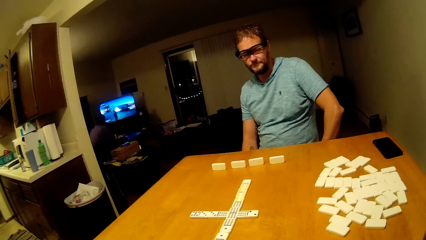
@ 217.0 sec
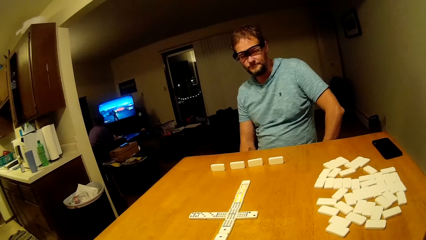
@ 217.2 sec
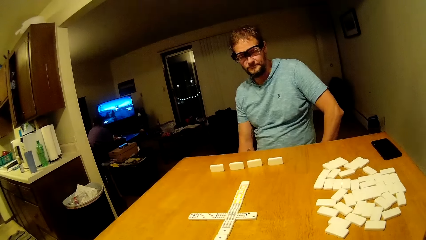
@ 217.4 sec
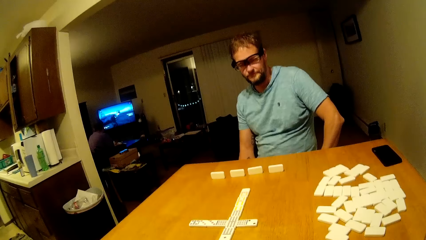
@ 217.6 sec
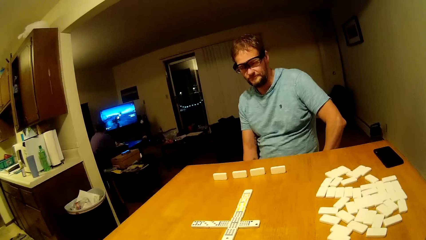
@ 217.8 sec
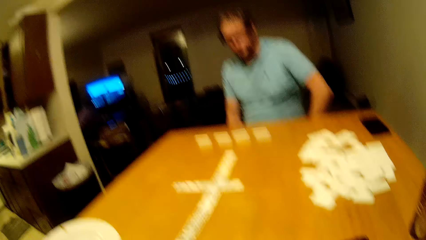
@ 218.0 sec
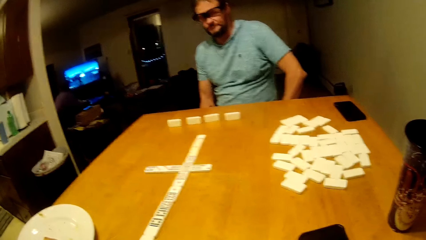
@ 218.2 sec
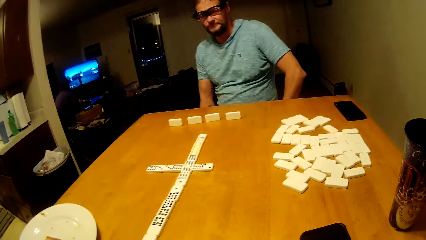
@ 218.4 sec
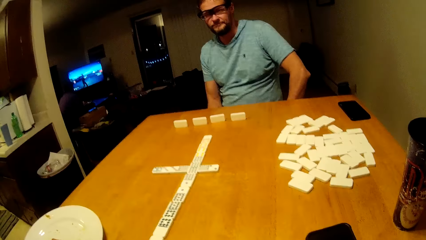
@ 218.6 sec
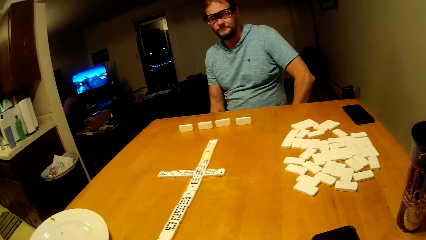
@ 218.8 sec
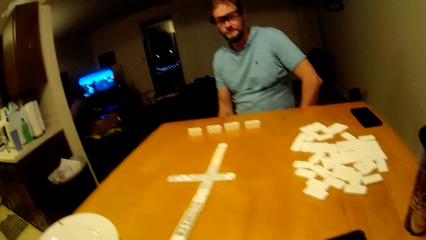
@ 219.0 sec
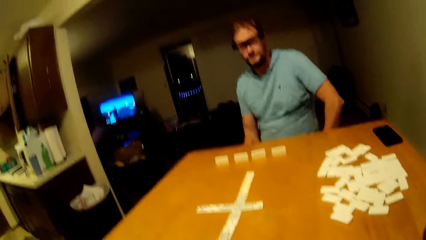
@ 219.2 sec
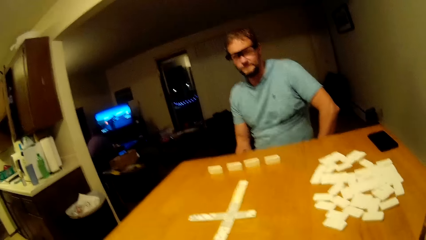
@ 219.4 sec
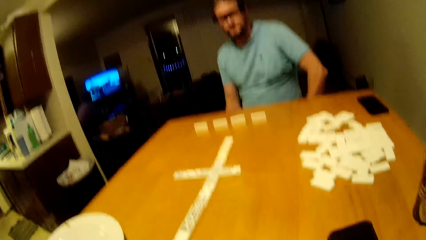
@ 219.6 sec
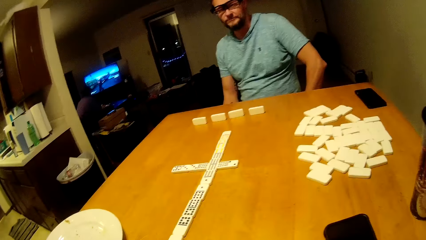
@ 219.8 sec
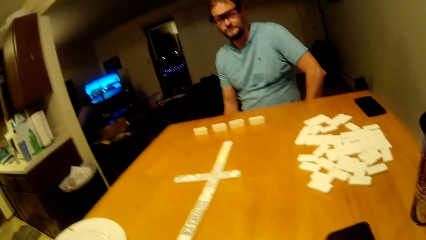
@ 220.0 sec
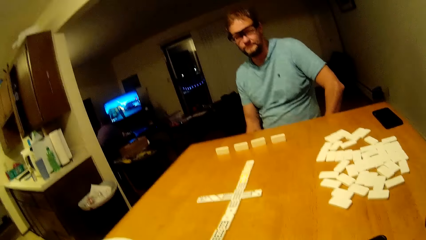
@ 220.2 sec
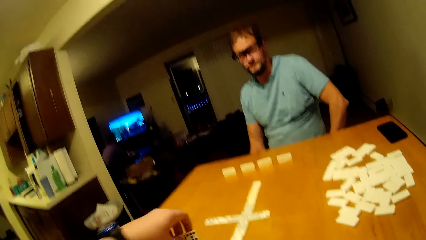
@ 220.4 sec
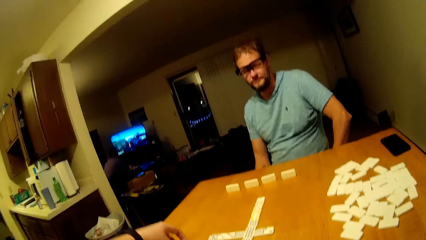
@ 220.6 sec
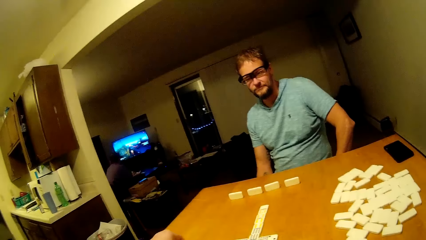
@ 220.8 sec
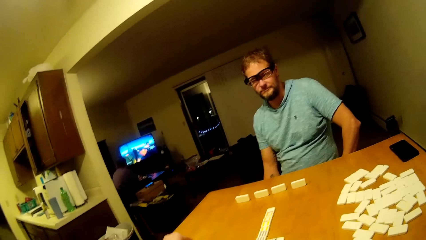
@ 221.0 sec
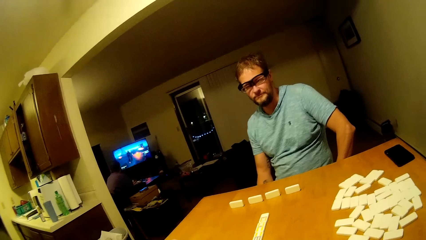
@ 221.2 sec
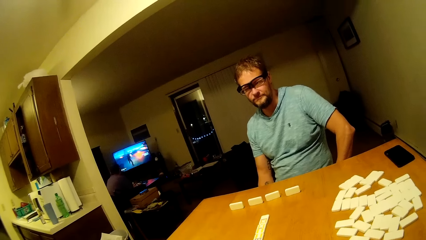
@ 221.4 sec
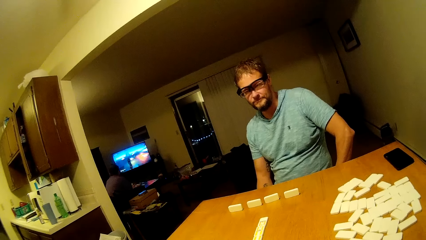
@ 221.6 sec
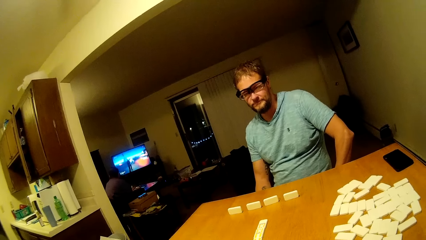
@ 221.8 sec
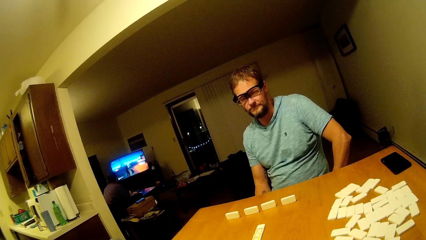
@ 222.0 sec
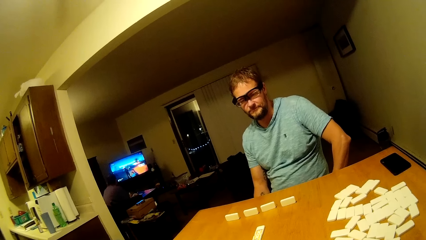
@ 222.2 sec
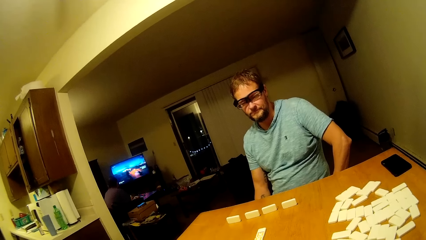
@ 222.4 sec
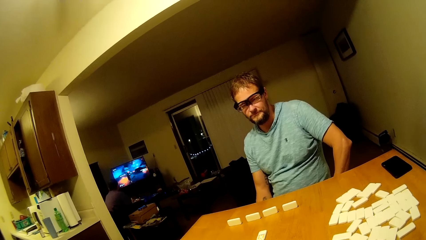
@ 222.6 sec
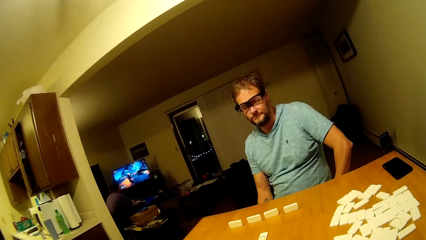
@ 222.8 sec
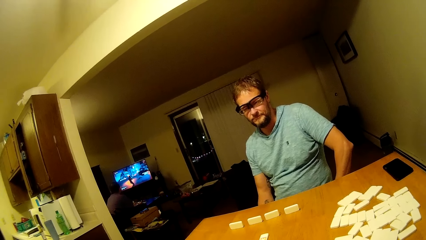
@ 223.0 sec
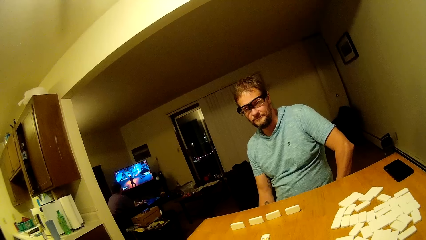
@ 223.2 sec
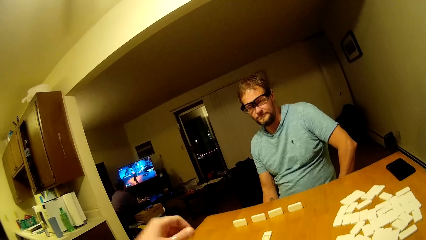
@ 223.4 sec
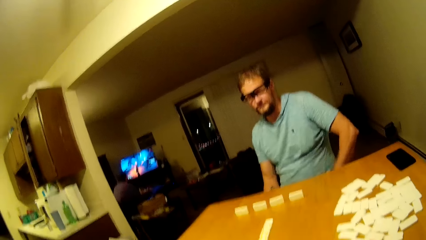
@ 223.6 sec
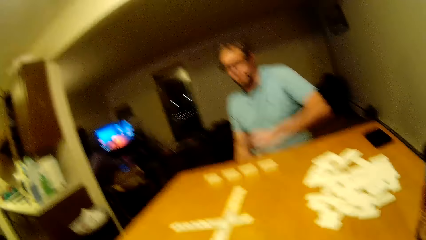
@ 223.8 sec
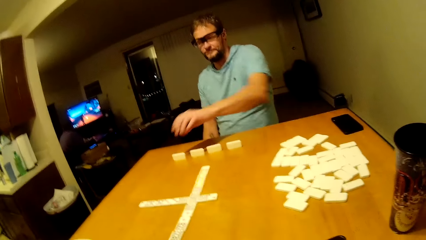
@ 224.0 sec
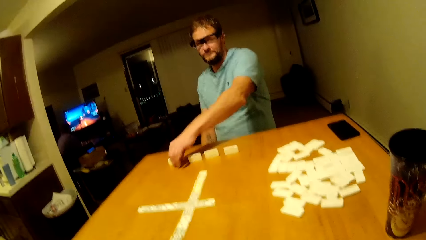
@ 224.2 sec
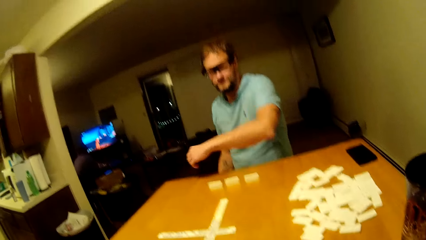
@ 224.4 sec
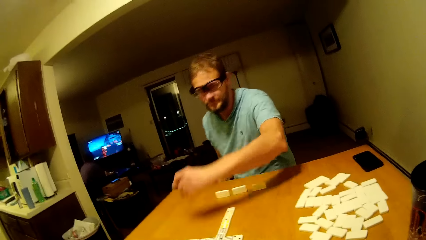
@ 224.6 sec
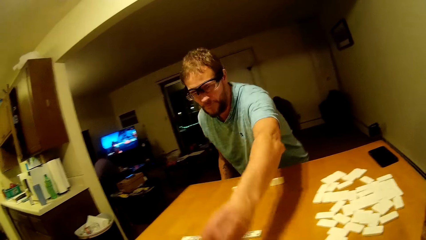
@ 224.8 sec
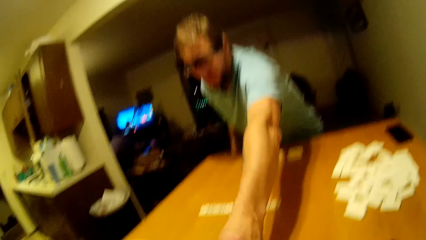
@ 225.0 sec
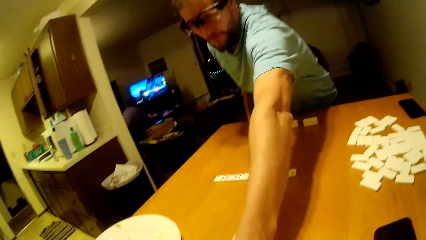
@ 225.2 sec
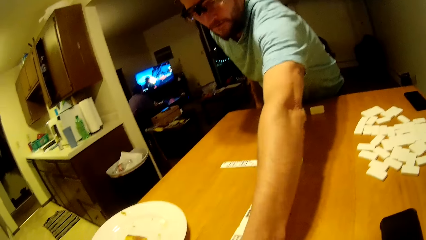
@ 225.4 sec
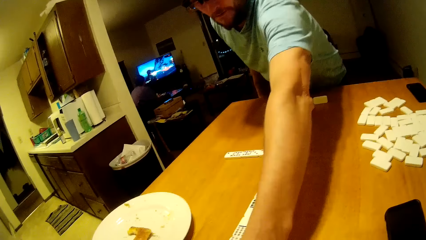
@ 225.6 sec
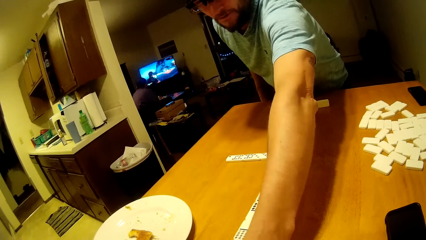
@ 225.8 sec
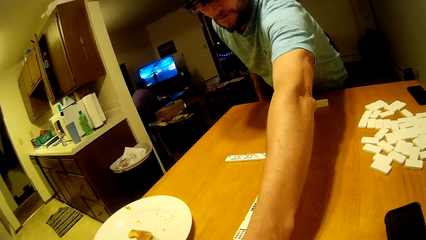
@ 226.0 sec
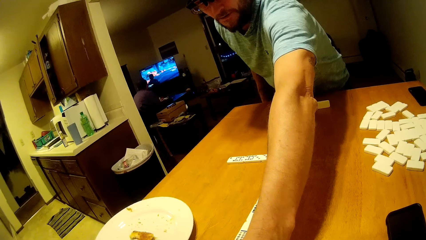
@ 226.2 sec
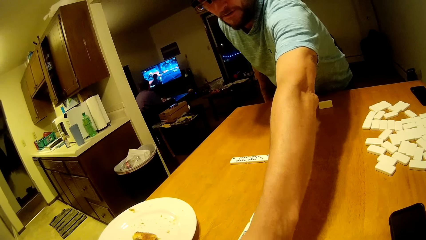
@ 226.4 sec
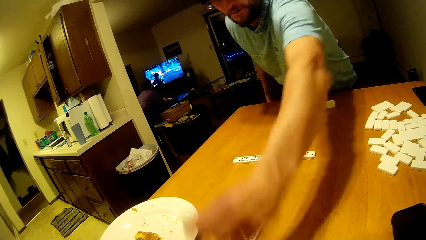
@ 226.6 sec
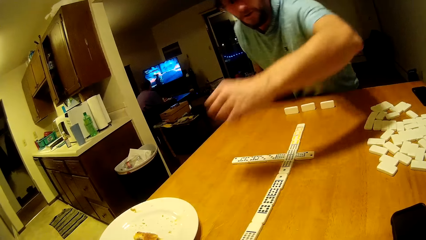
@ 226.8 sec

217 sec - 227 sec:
The camera wearer looks around. They play domino. A man plays domino.

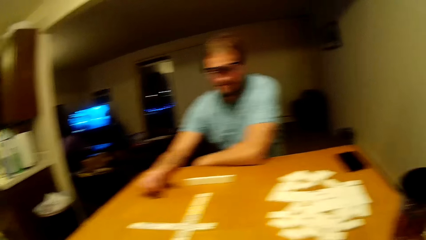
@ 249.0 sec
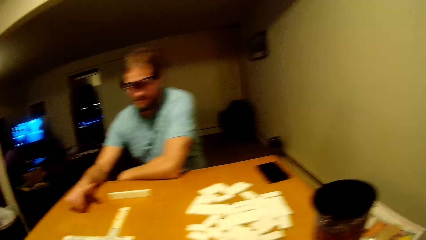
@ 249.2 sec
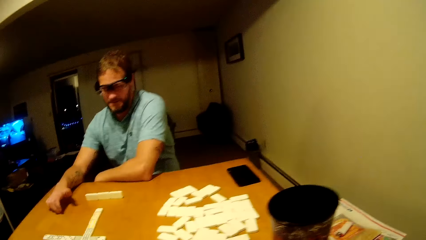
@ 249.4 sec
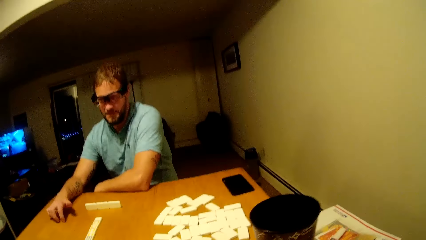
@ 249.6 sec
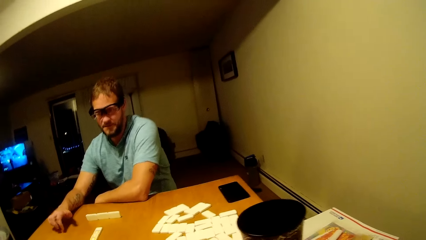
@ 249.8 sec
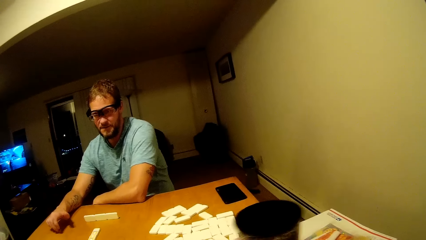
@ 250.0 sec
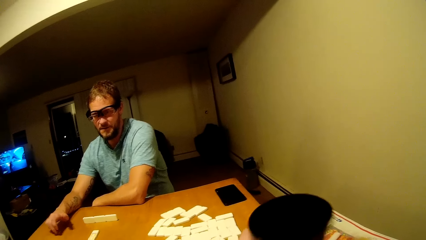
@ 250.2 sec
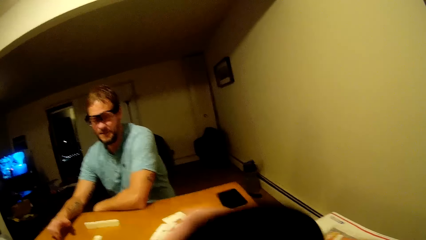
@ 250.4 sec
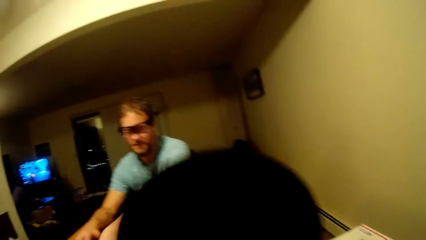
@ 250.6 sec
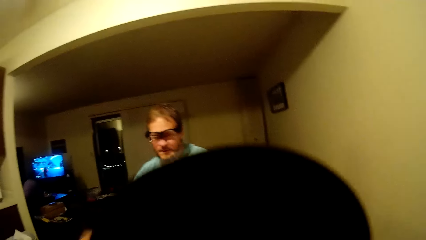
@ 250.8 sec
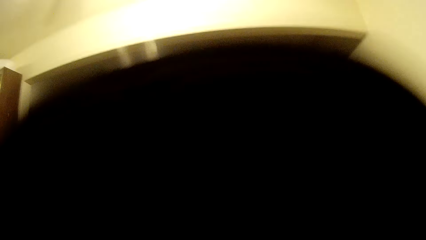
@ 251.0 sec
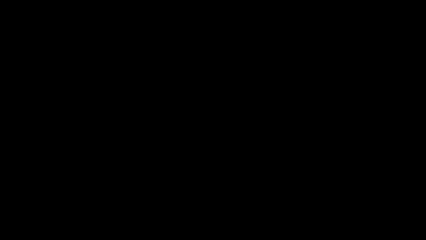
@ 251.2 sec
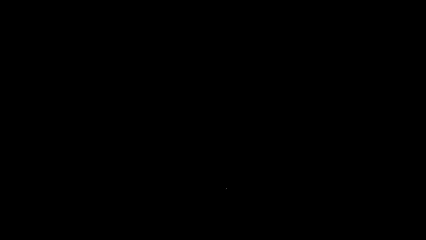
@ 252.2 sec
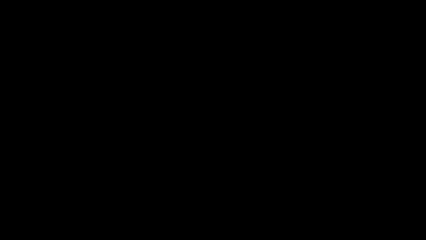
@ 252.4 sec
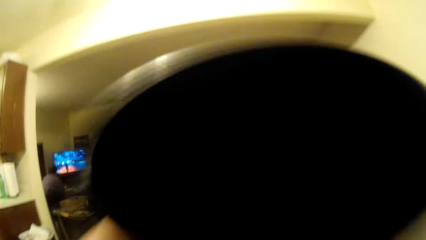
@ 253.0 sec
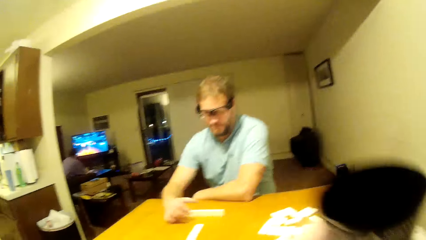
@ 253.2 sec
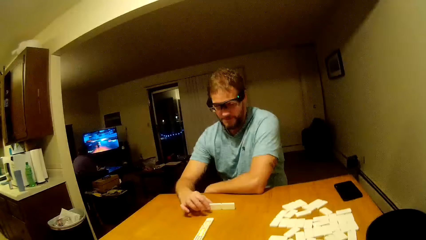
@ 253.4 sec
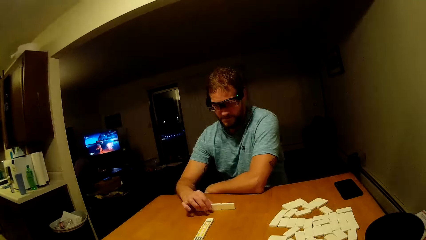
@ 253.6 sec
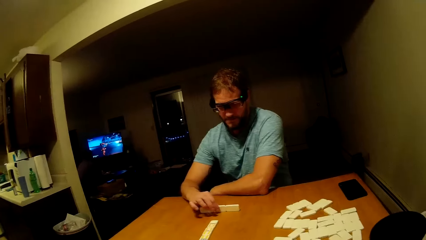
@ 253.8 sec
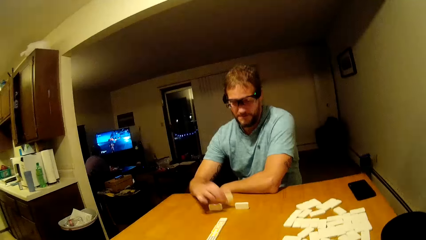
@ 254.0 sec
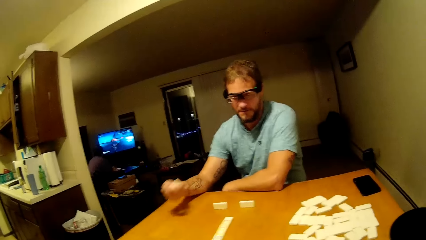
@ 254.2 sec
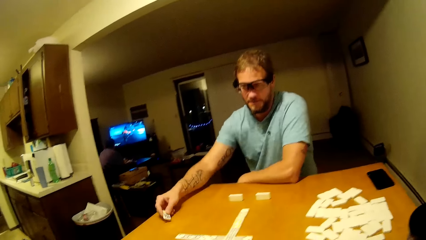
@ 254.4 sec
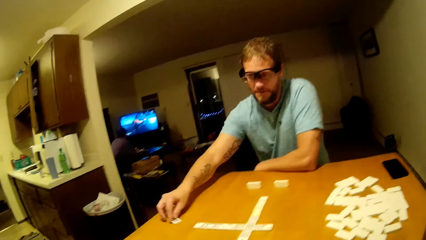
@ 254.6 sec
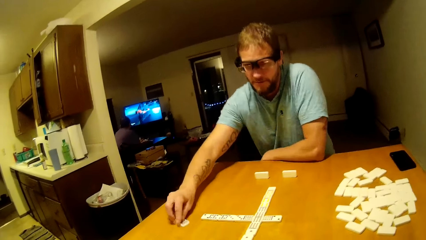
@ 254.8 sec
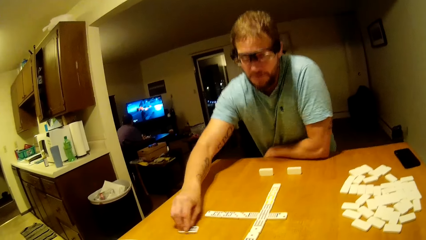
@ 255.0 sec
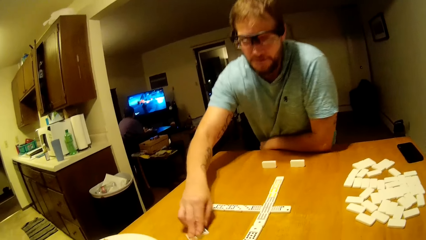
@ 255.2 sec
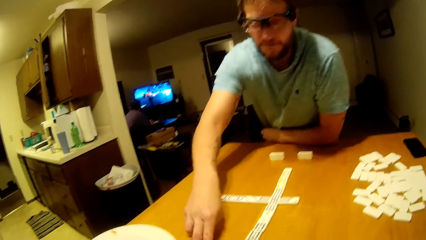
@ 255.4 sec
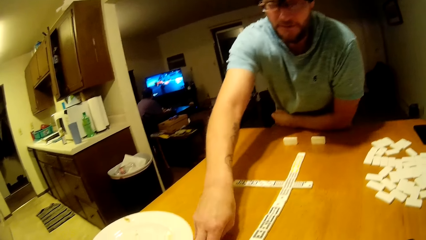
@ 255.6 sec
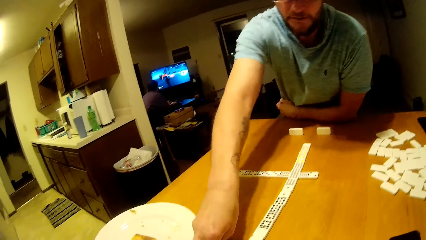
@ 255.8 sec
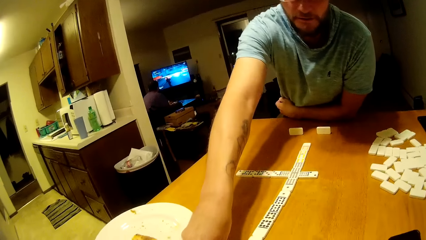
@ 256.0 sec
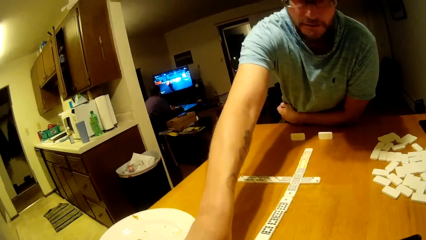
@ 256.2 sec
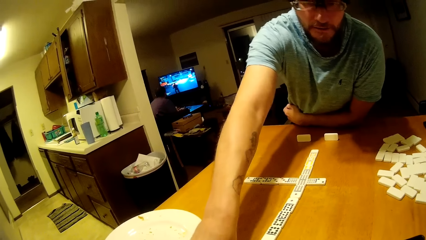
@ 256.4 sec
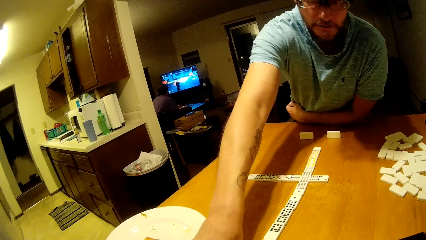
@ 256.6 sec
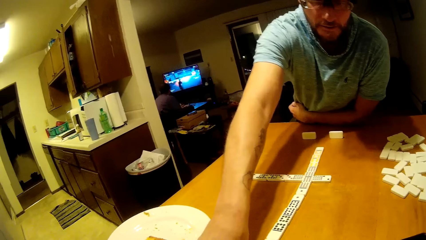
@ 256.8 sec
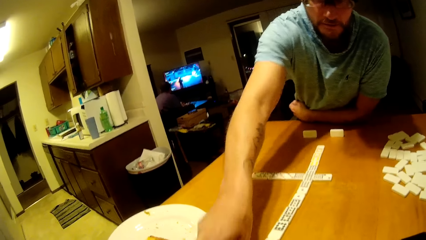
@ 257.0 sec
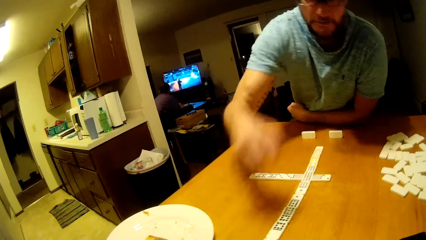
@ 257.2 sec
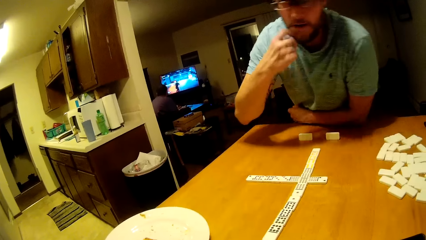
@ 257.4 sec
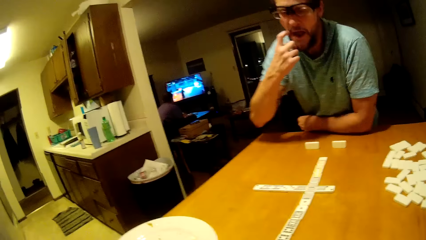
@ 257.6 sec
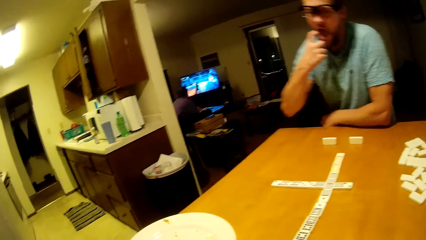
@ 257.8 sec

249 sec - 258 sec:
The camera wearer looks around. They pick up the coffee mug, drink coffee, and put down the mug on the table. A man plays domino.
